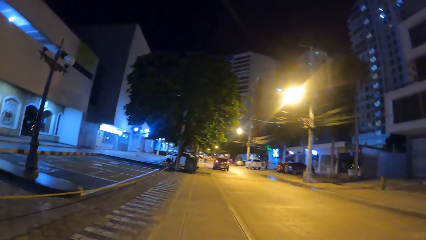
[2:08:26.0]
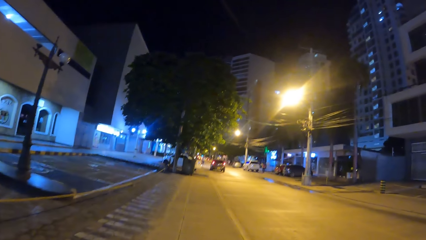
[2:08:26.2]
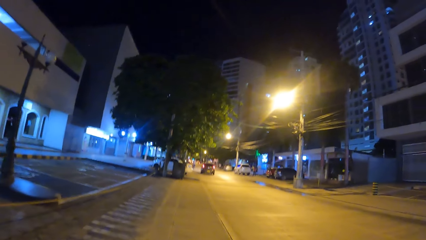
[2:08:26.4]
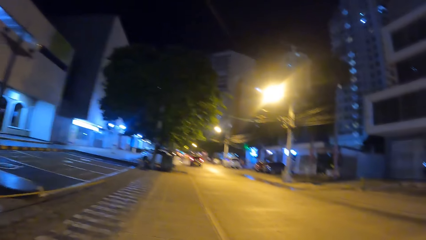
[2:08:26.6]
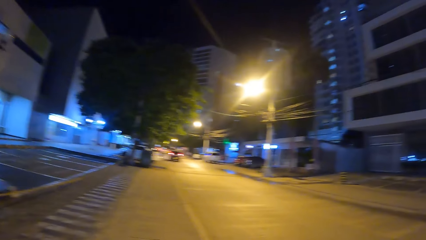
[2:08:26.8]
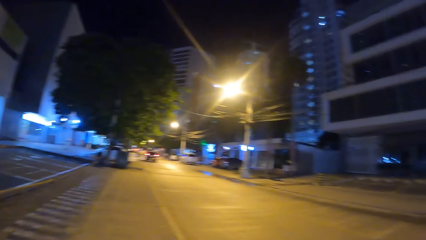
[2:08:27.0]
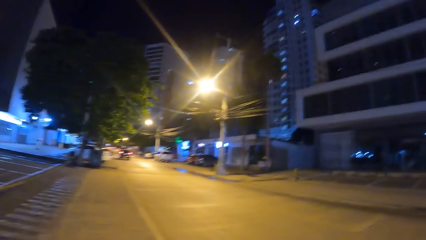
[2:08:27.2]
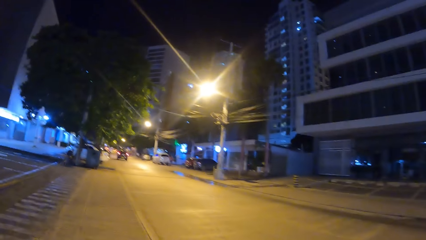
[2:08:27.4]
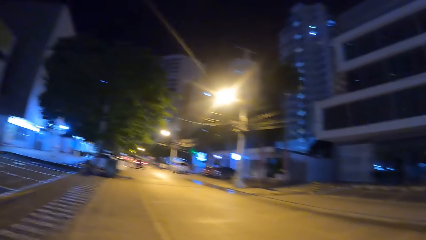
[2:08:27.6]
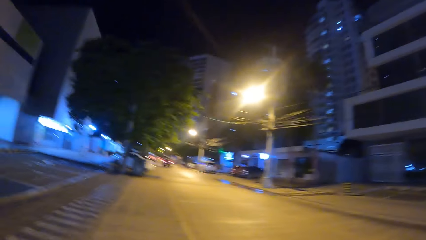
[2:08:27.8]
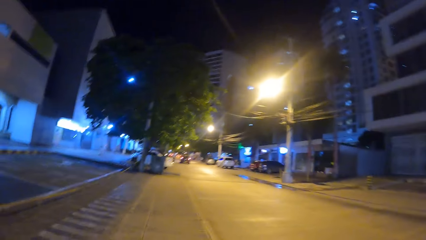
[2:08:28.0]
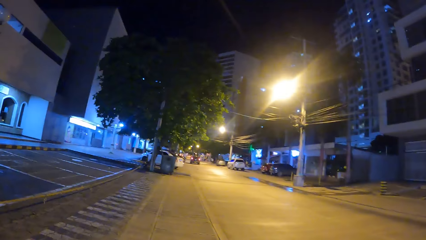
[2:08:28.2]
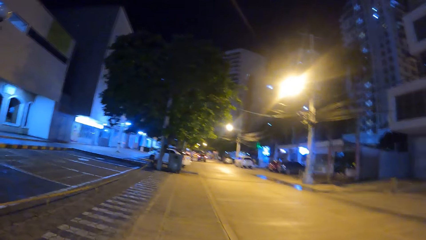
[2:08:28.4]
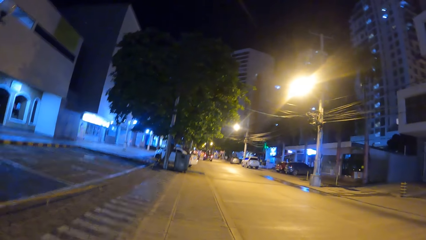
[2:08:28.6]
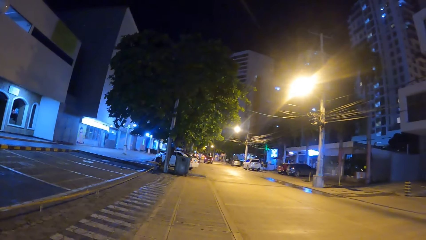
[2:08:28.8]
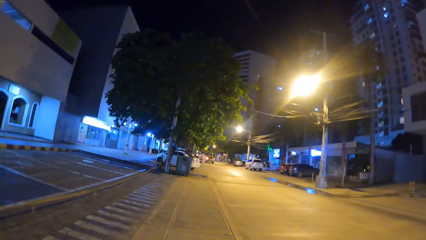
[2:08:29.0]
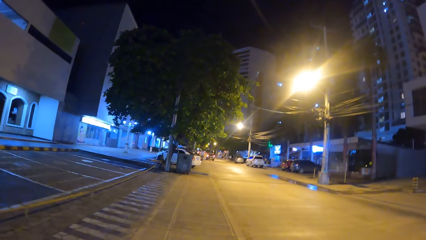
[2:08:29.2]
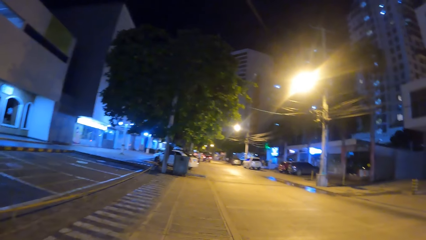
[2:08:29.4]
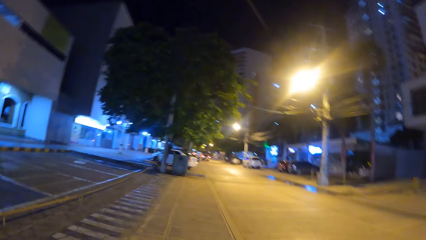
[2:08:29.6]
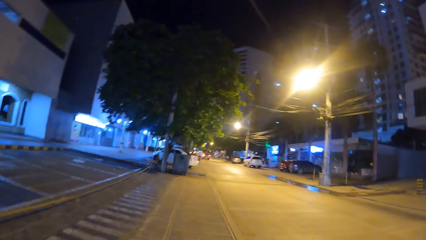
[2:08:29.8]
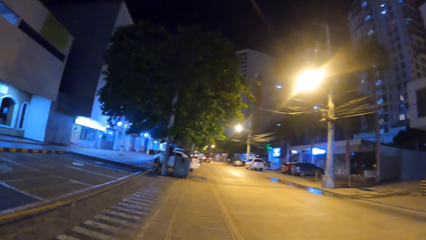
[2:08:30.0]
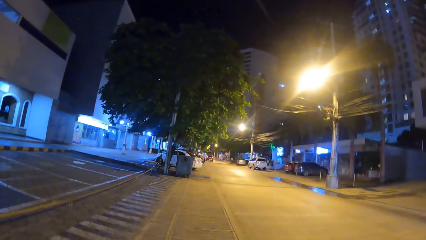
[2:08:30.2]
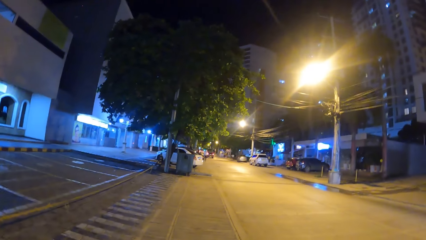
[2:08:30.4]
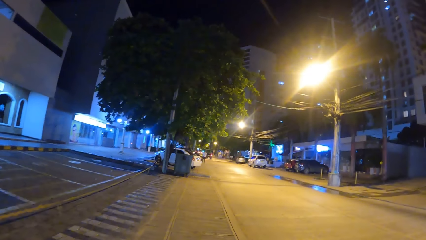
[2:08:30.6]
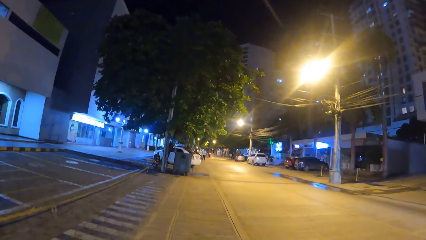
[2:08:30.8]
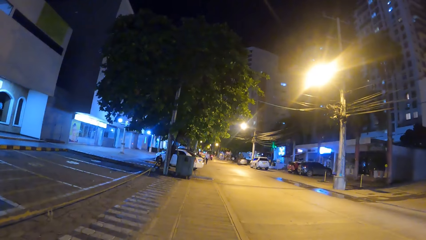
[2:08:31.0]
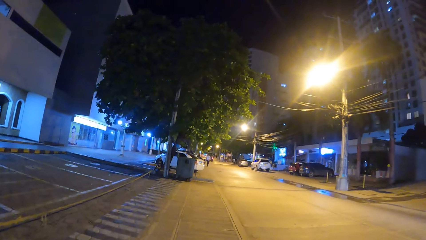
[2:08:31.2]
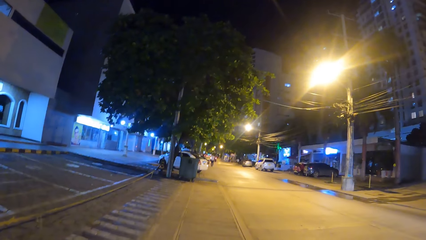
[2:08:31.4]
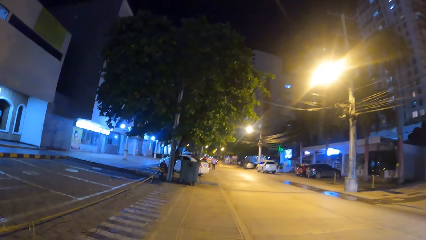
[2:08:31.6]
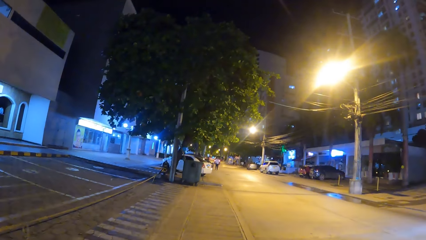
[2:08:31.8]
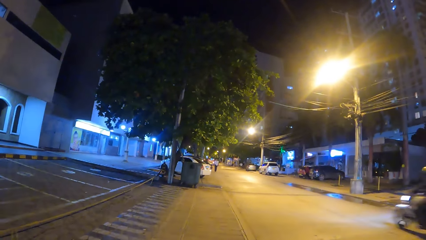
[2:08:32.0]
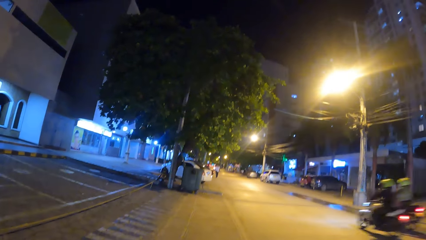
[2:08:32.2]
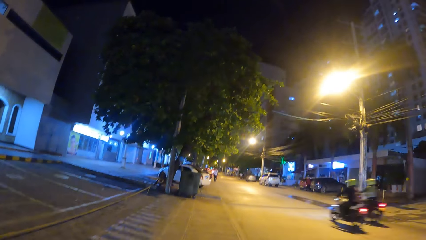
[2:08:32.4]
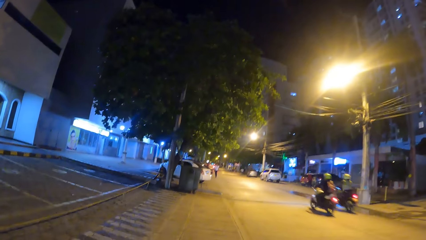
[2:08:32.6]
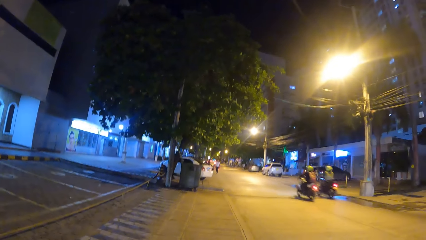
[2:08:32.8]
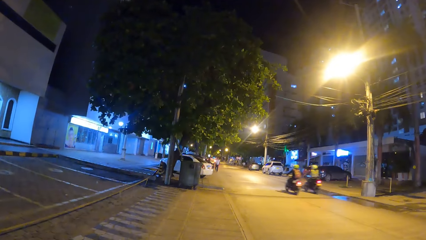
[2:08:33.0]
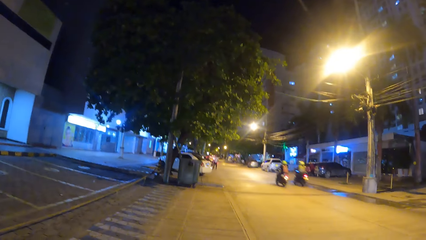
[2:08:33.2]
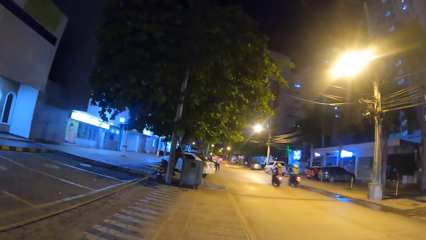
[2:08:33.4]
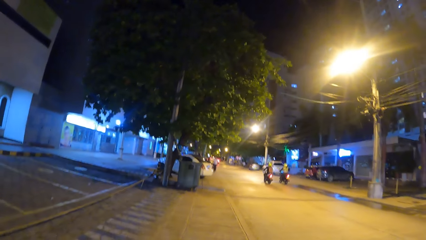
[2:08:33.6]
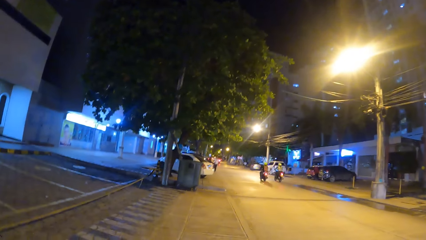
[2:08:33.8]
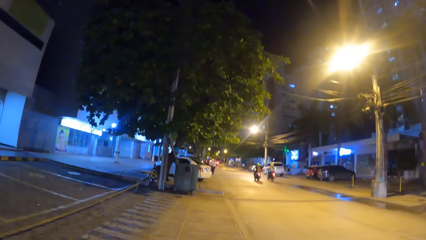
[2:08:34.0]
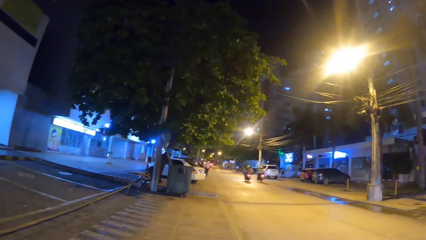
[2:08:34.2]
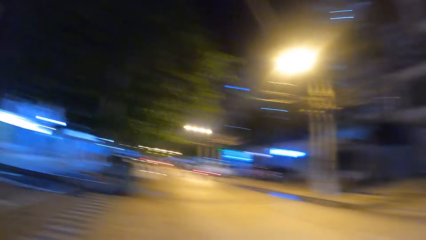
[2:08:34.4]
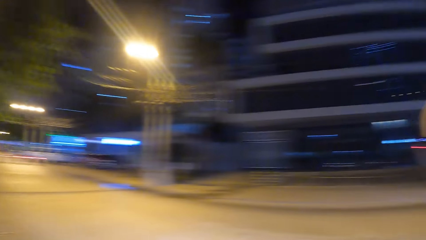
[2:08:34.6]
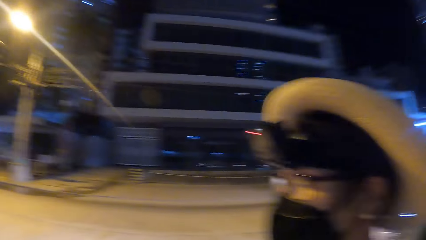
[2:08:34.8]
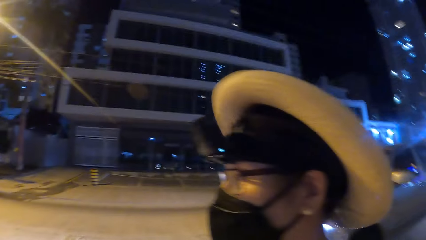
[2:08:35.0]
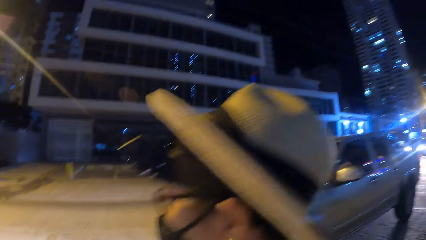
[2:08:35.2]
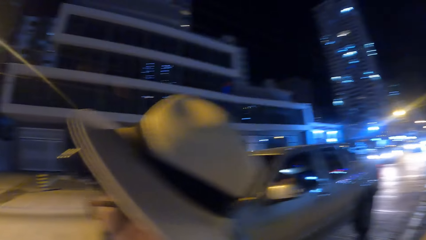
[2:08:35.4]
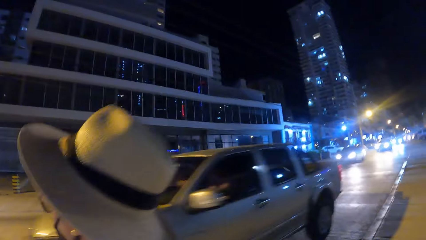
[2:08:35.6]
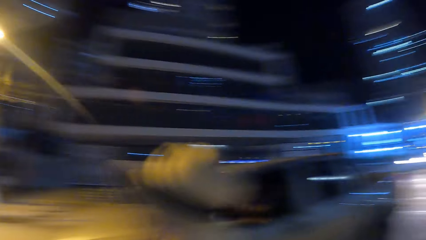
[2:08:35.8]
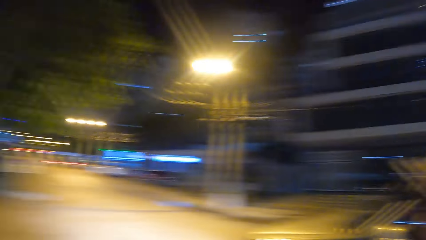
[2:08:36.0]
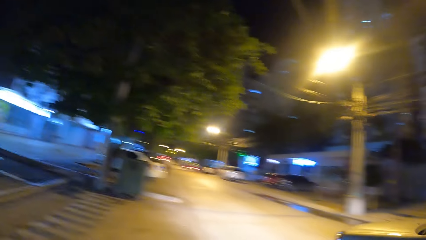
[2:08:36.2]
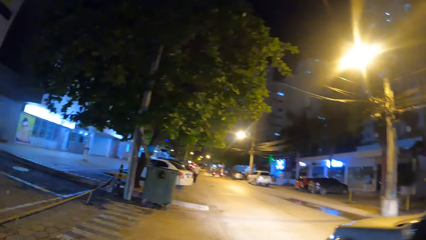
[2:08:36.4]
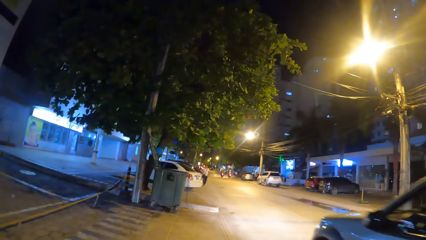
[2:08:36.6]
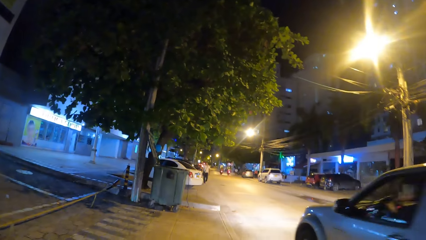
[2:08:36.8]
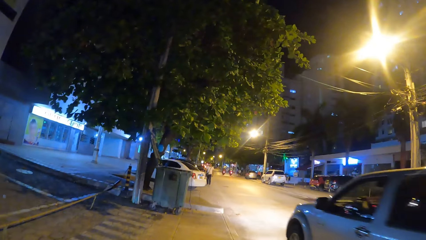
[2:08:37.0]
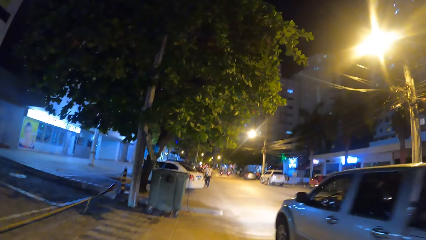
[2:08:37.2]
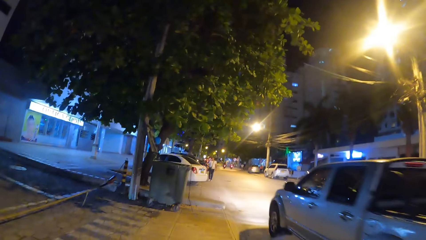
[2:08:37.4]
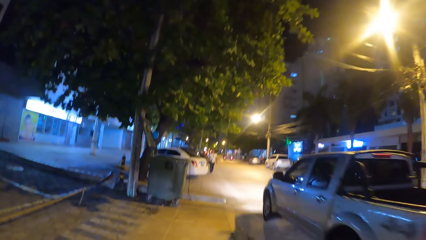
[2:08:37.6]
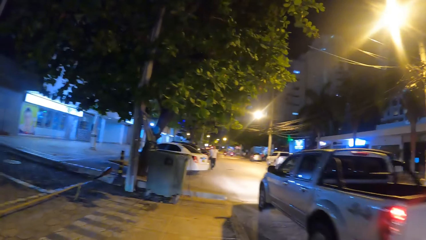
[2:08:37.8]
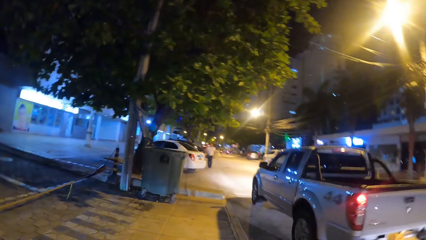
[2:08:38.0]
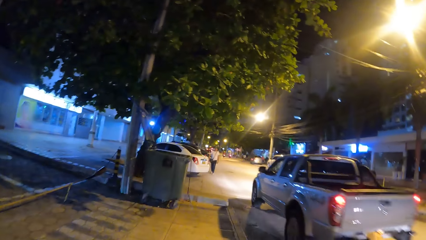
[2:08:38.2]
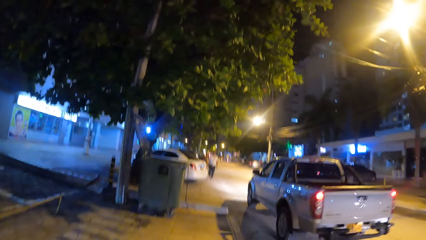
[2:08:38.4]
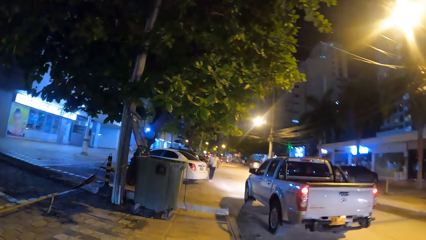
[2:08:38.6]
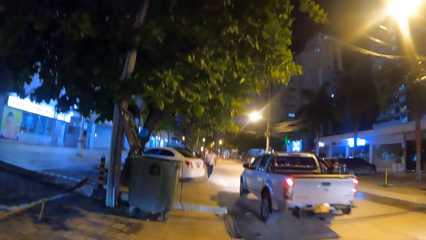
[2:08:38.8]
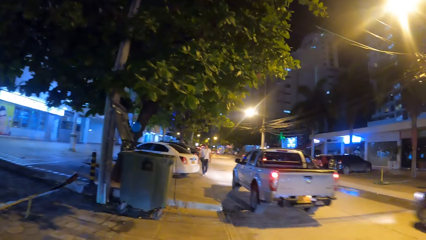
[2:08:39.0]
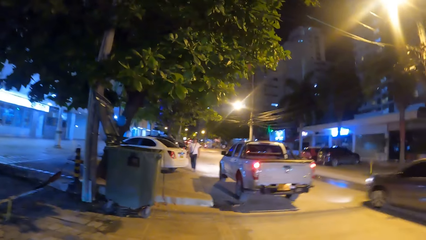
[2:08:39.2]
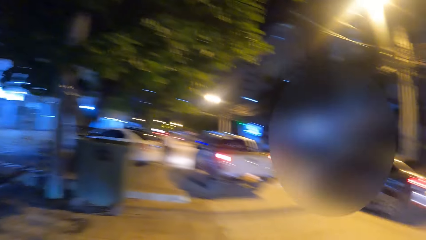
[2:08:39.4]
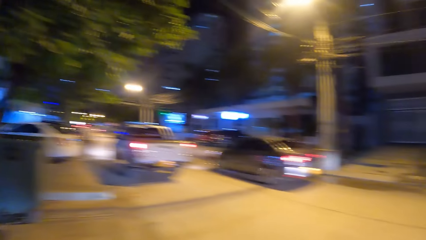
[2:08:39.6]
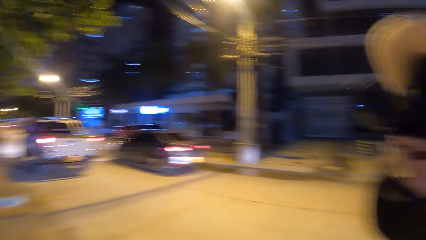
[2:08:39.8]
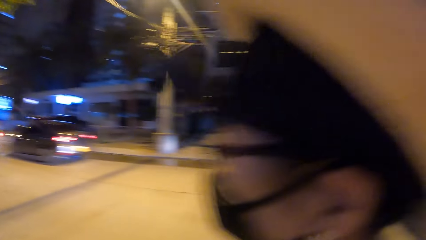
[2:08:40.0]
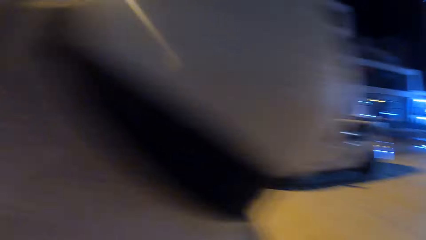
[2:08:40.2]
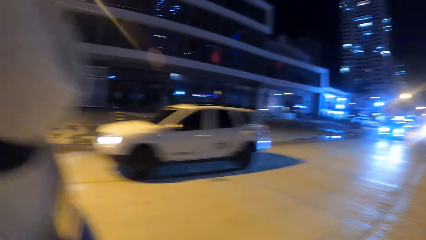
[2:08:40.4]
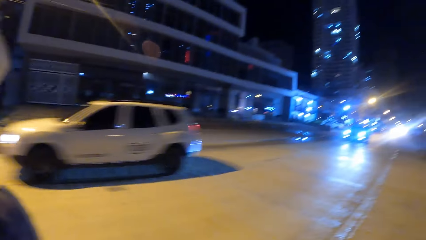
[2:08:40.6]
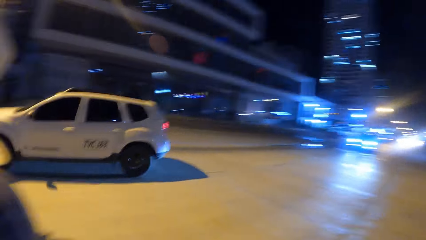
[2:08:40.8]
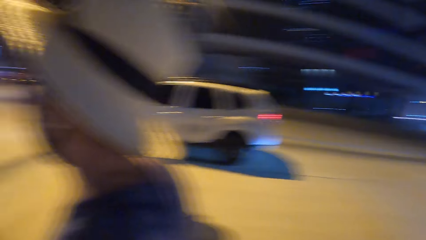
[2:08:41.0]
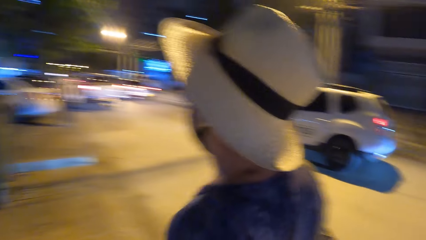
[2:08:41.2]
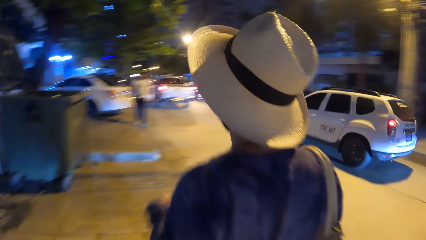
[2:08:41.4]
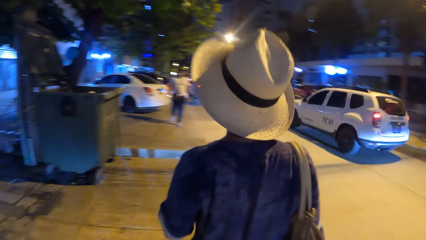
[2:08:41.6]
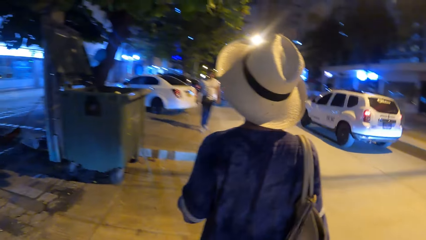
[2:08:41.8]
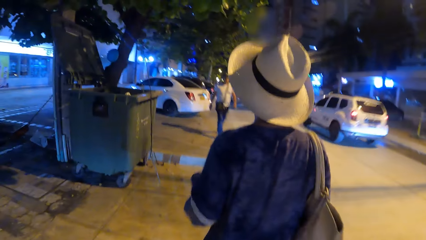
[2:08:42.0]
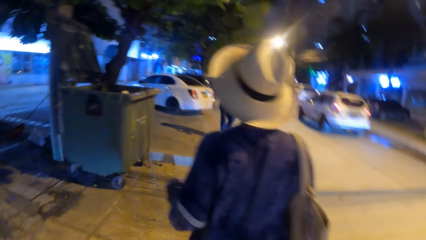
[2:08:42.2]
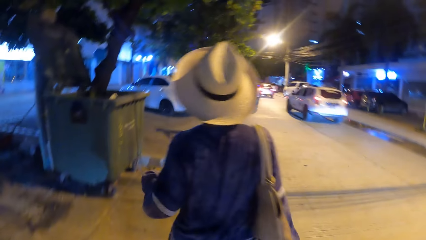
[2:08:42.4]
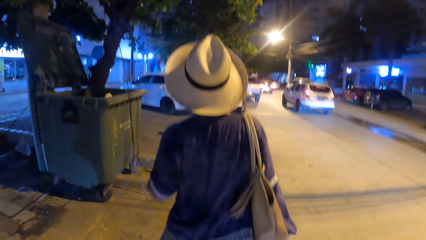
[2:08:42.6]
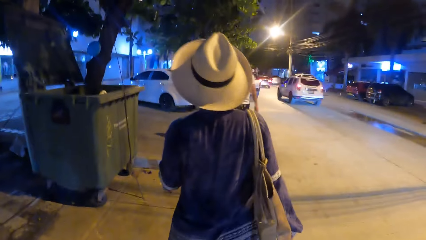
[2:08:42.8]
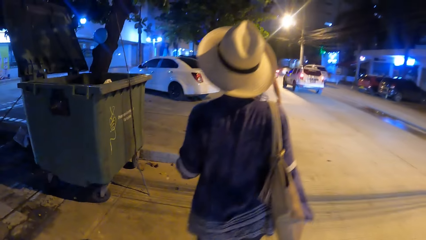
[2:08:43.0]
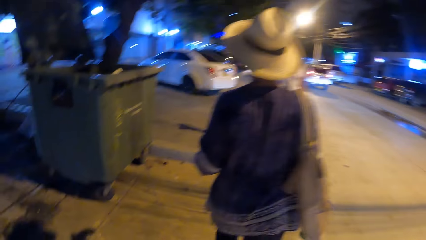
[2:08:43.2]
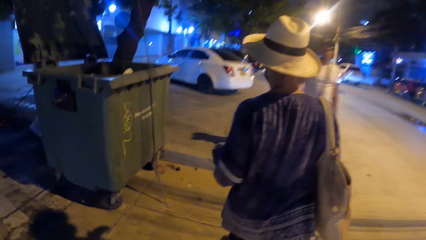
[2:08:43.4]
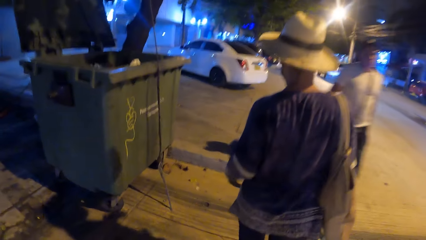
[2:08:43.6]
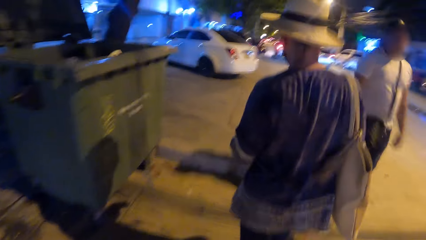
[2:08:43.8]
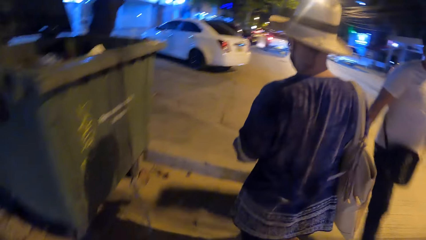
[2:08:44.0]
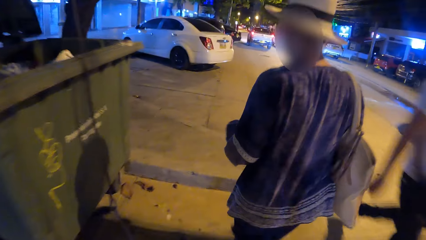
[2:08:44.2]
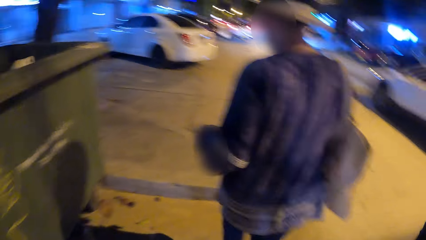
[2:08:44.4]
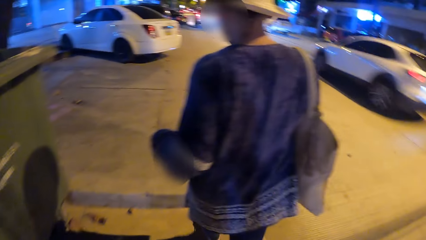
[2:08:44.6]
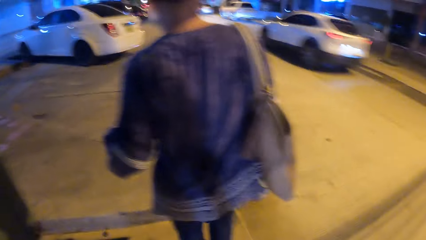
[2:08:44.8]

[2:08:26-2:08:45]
The camera wearer looks right. They look forward. They turn right. They look right. They turn left. They look forward. They turn right. They look right. They turn left. They walk forward. They look forward.
